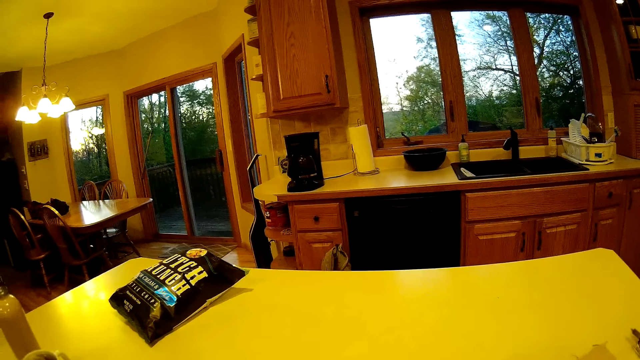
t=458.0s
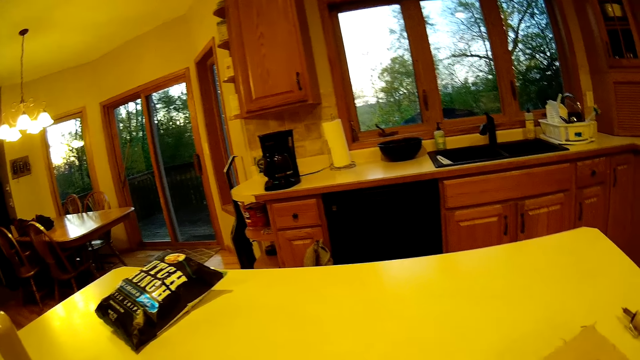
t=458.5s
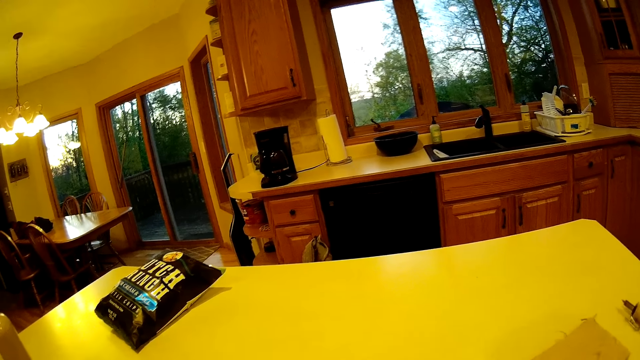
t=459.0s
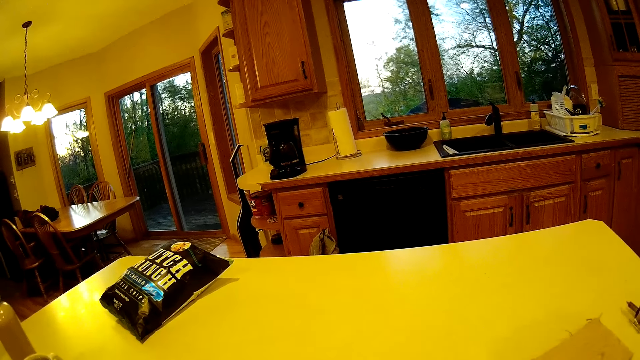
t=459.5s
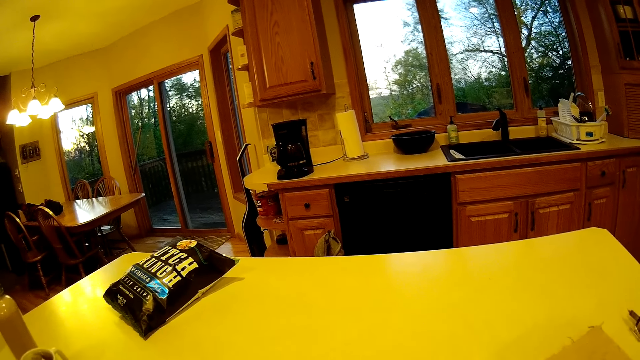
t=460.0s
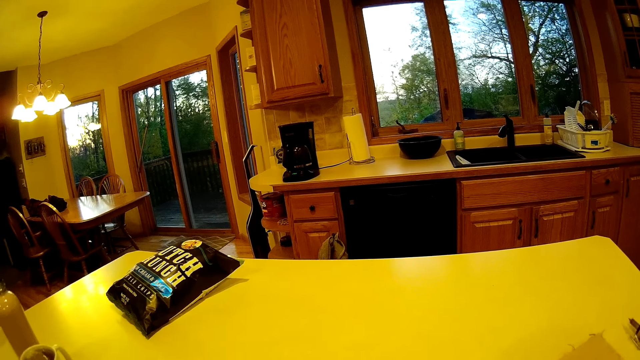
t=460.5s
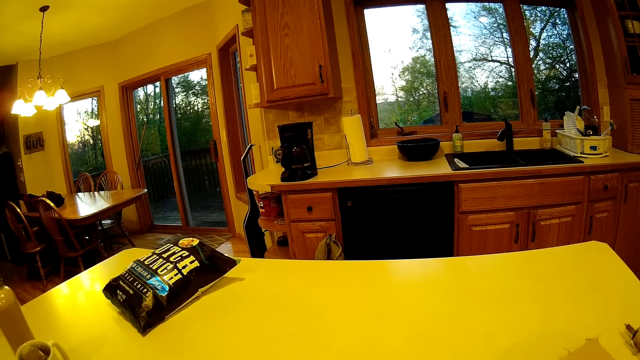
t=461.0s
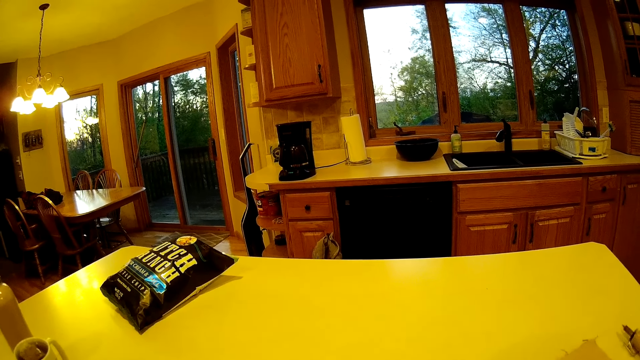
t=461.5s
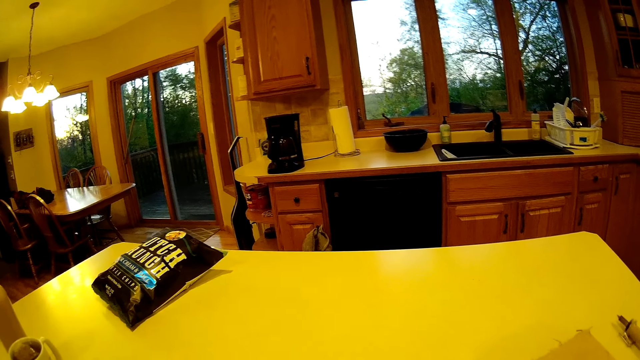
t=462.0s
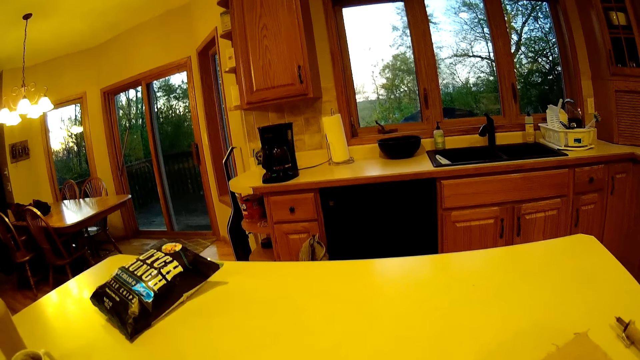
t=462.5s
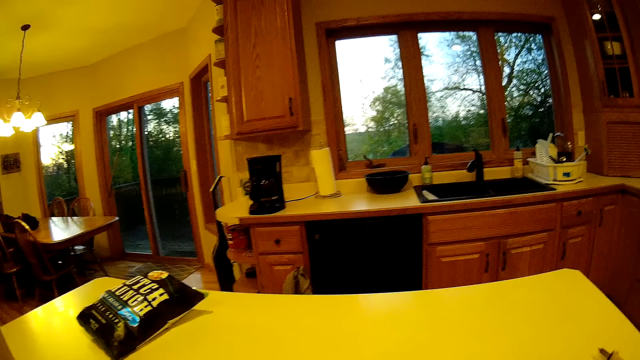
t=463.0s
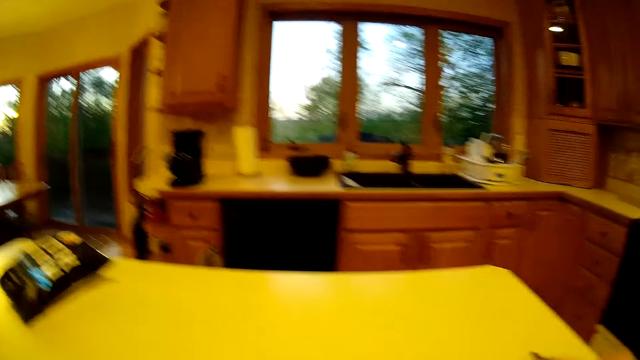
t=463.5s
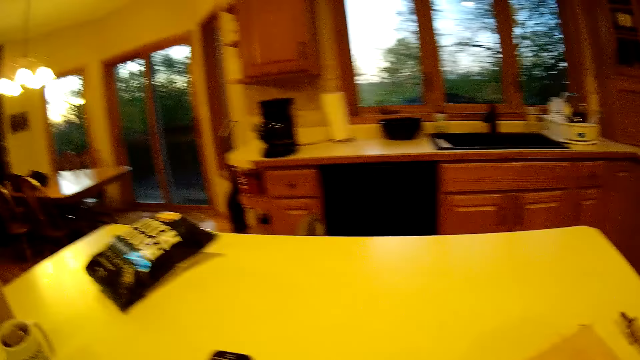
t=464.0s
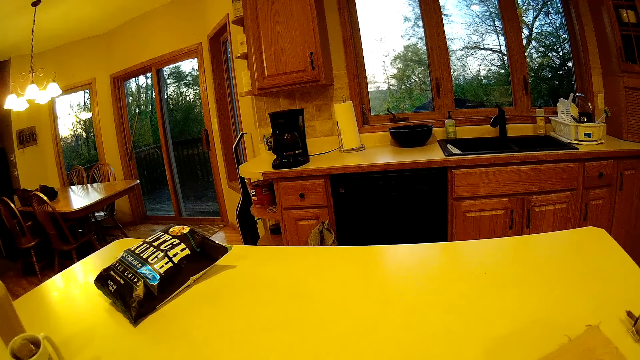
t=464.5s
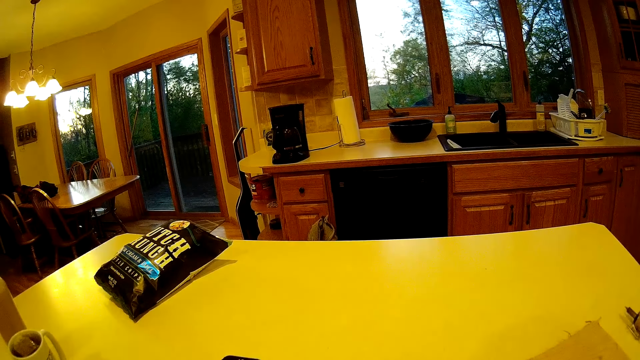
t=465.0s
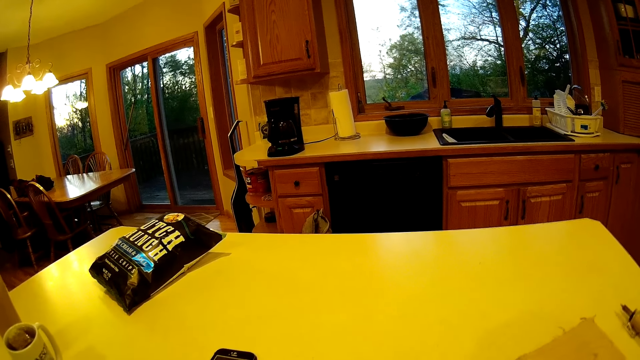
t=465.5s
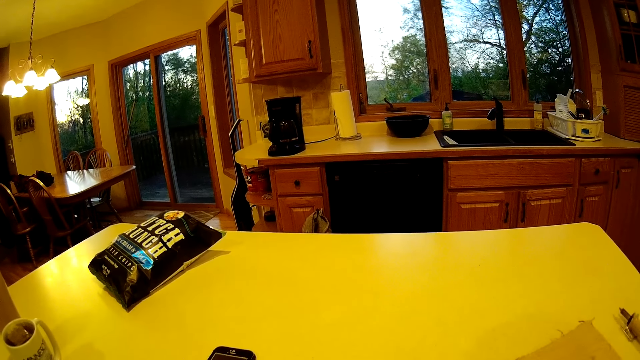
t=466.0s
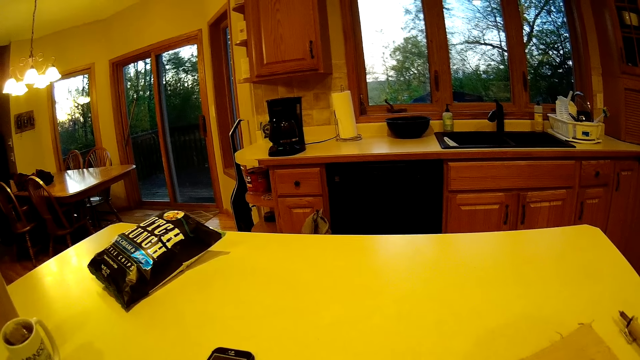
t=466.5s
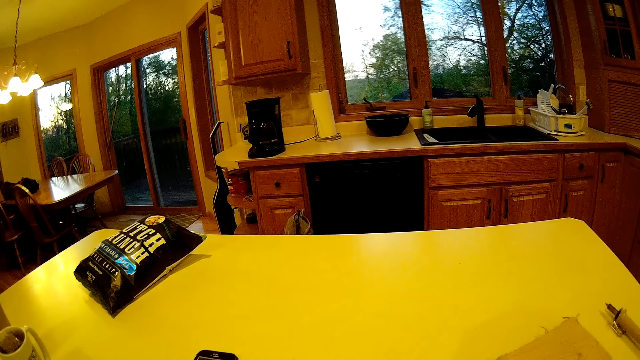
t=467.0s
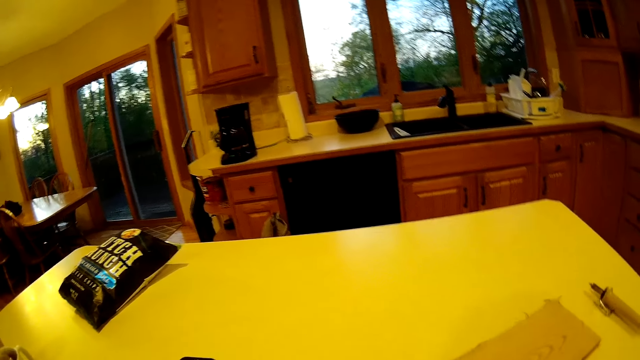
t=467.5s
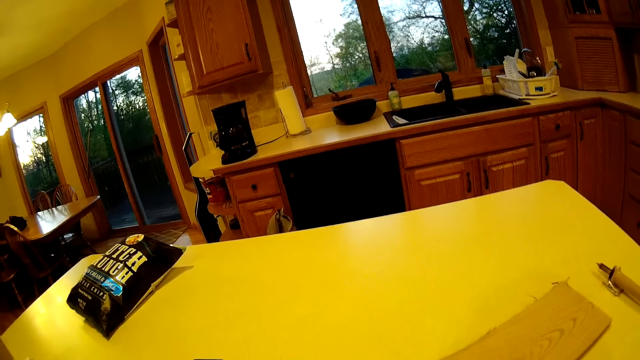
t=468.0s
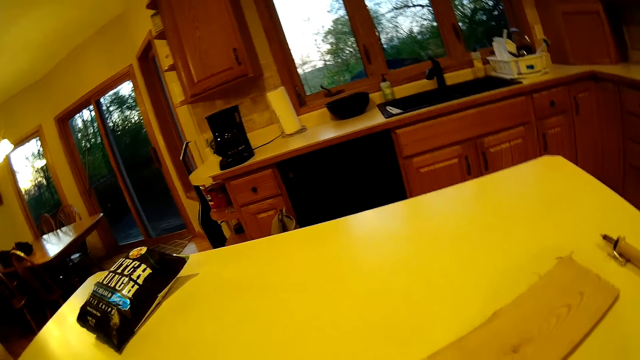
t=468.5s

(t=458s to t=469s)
The camera wearer moves the hands.

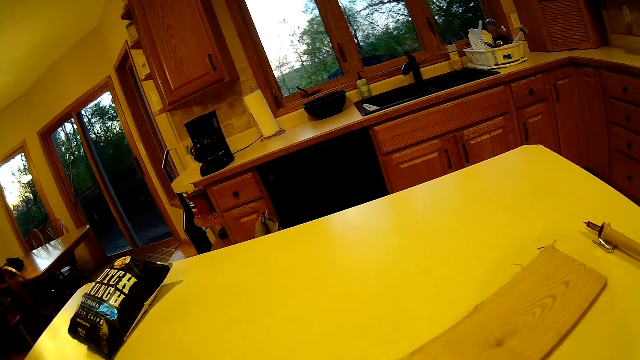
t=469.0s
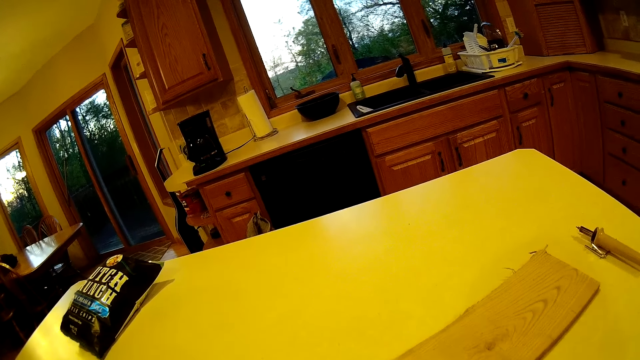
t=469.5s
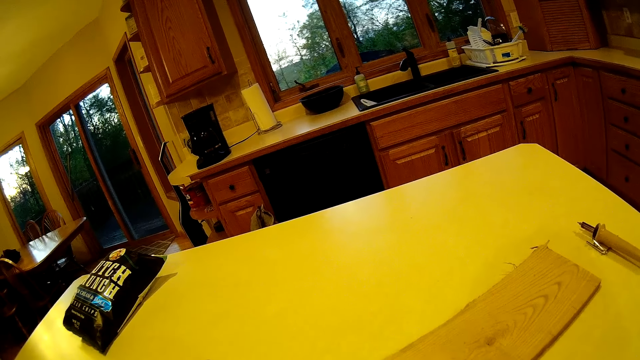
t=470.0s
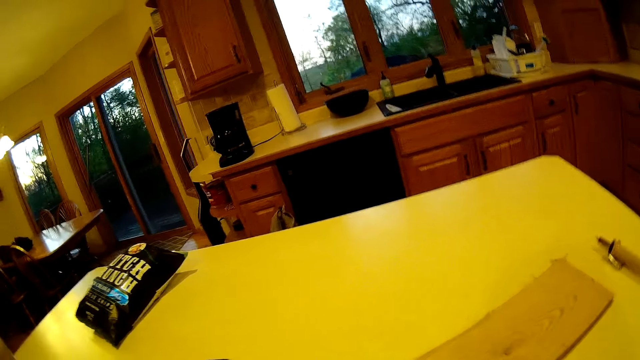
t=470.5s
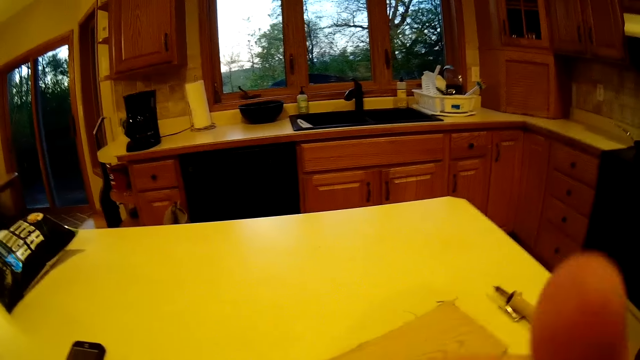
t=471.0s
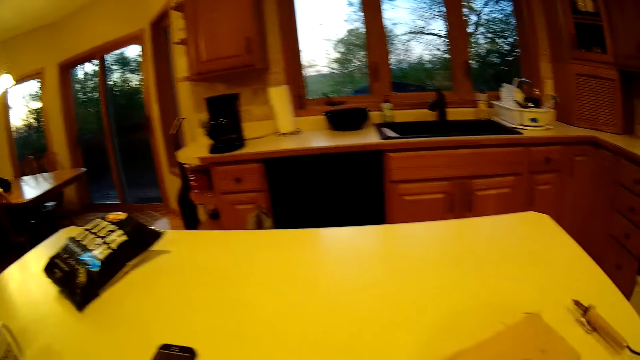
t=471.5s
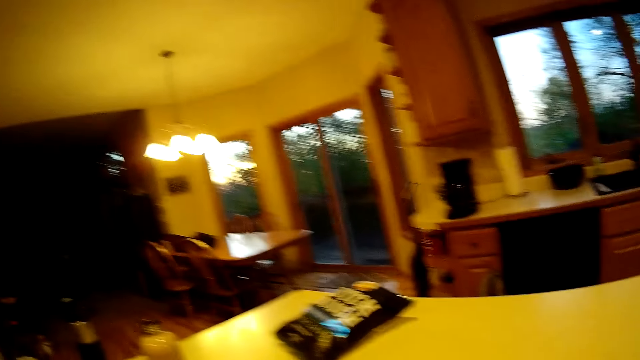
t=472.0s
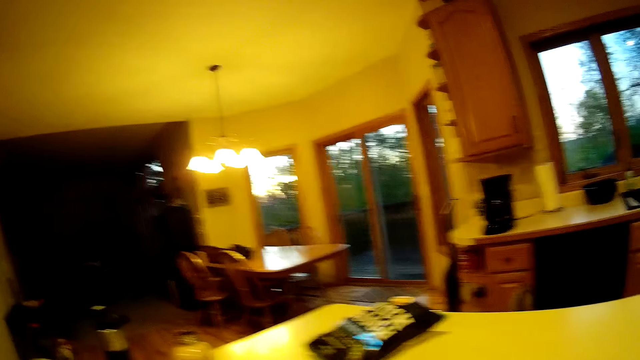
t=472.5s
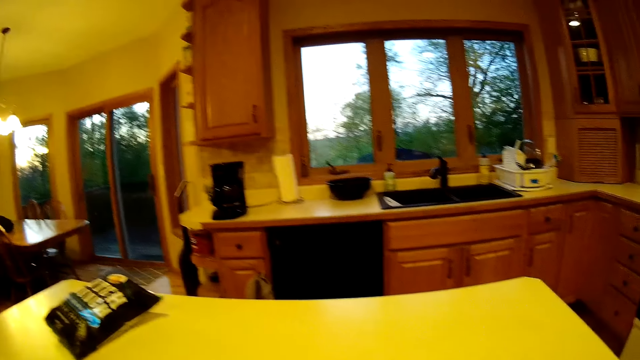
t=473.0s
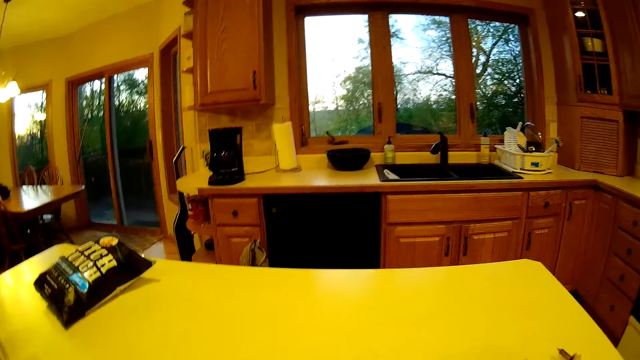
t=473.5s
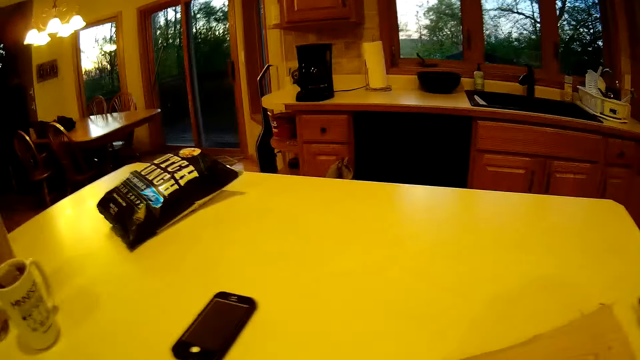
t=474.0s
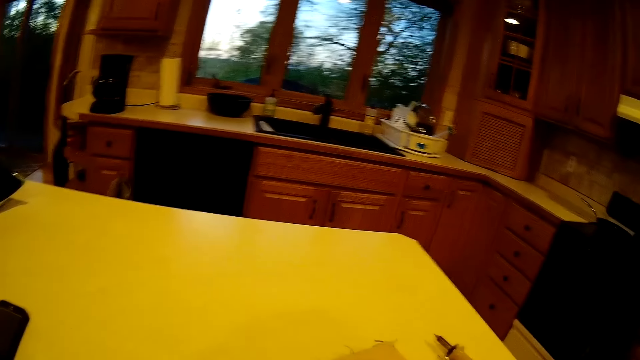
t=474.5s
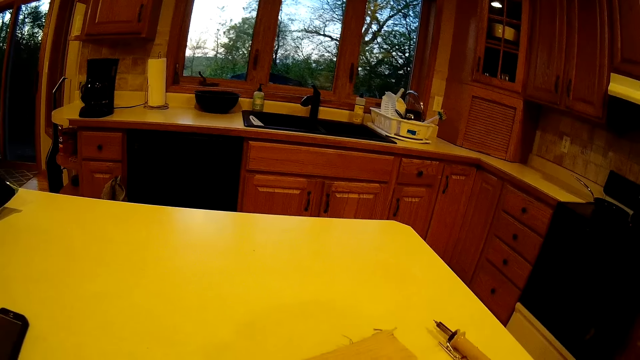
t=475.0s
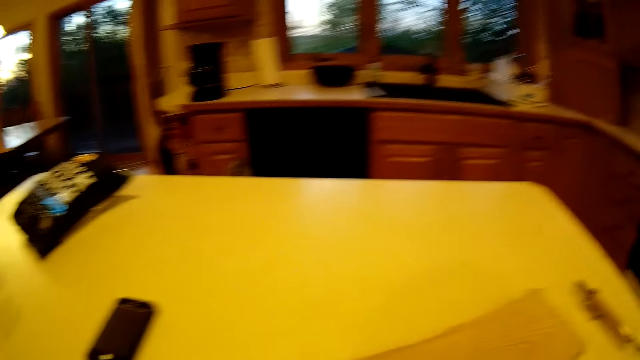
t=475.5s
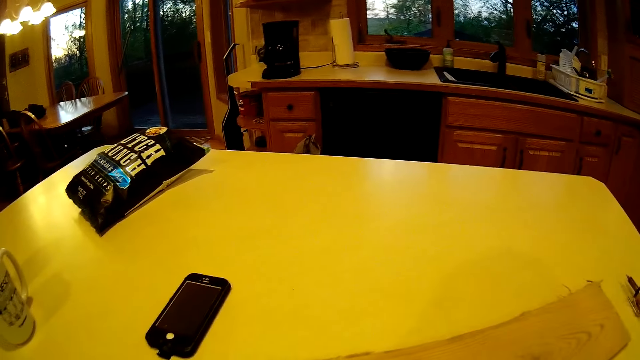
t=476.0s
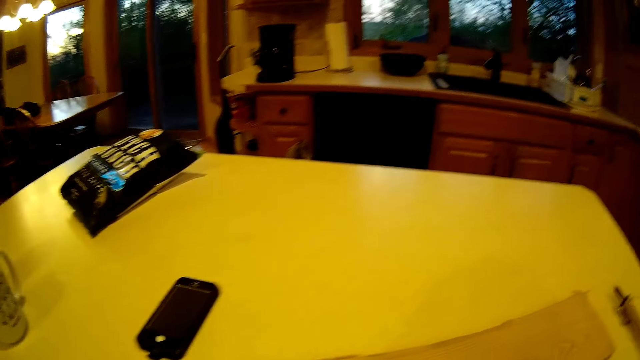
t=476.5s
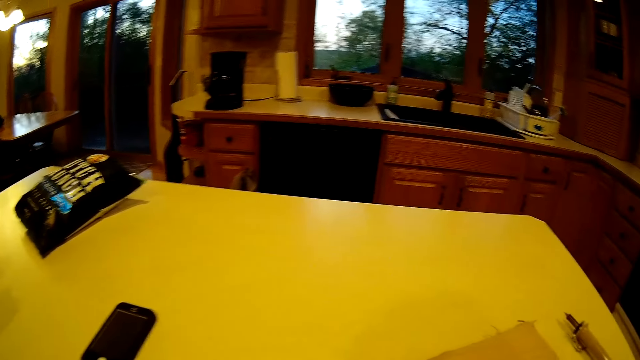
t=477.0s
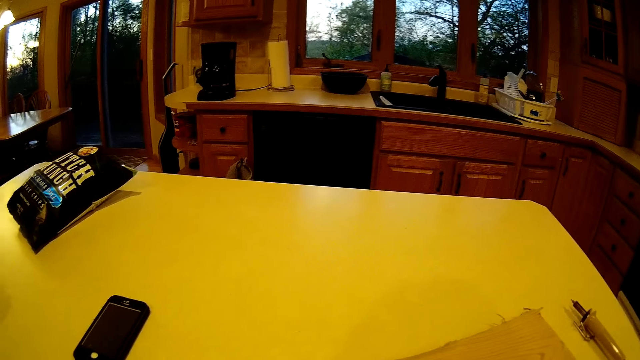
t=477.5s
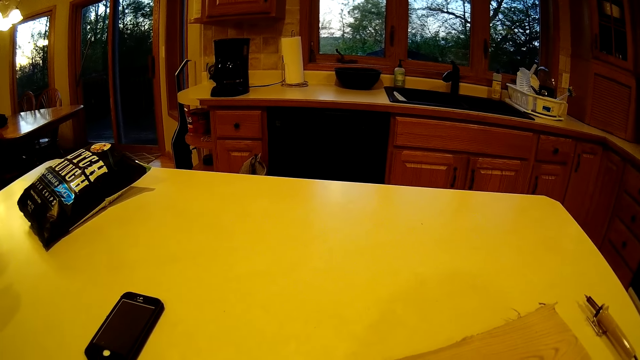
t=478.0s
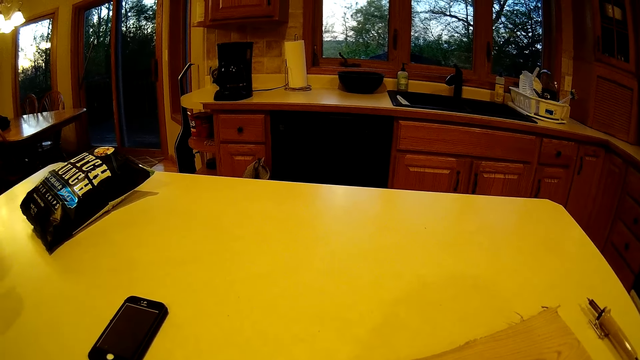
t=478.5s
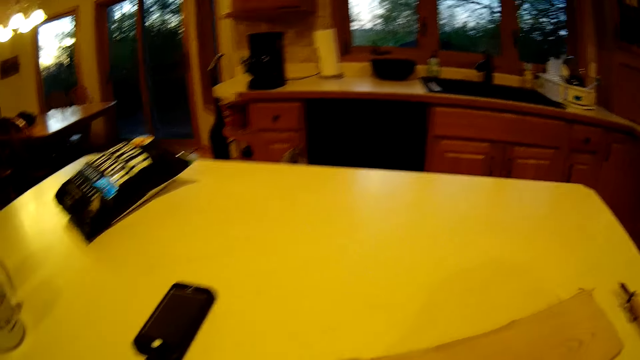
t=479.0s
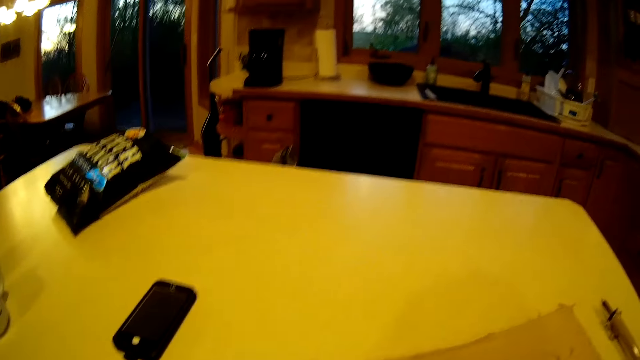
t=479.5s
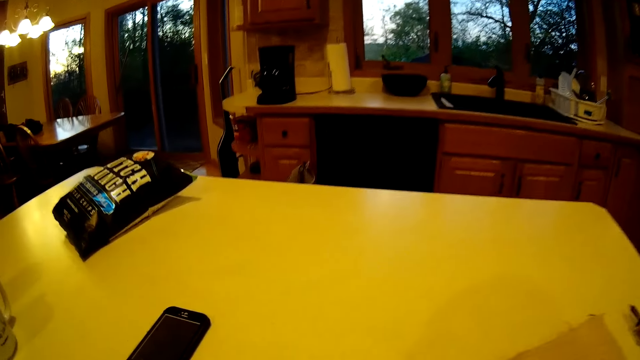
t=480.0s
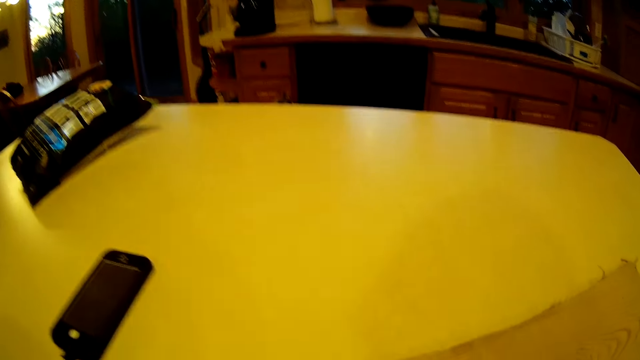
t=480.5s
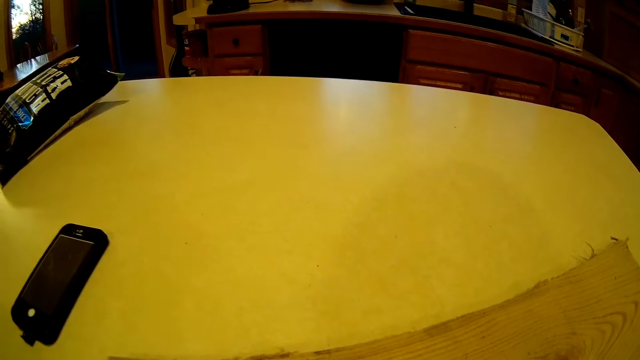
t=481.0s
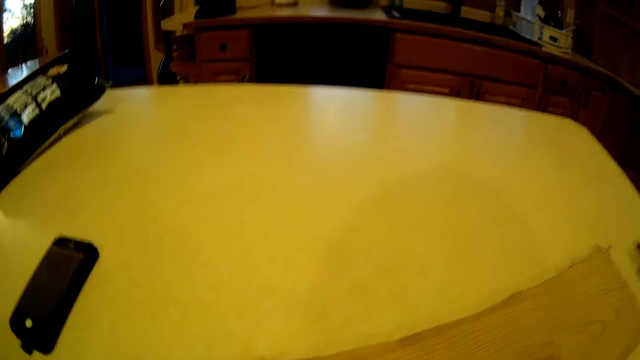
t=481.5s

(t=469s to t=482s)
The camera wearer moves the hands.
